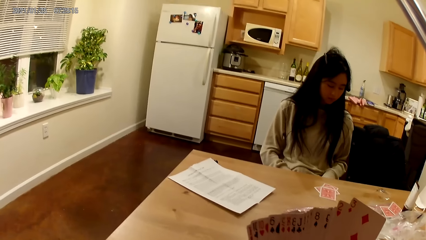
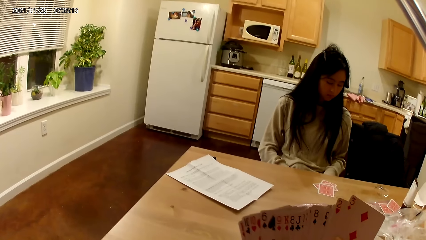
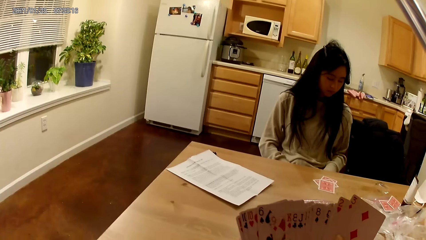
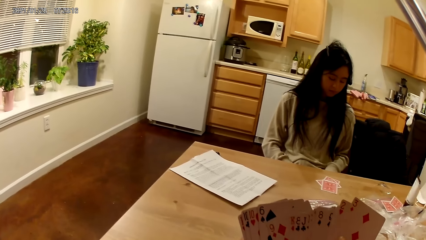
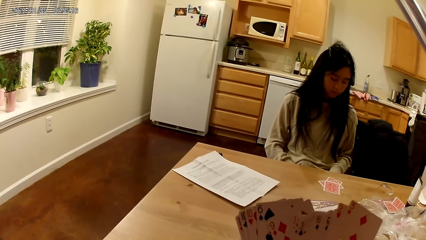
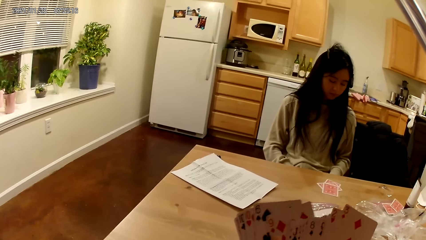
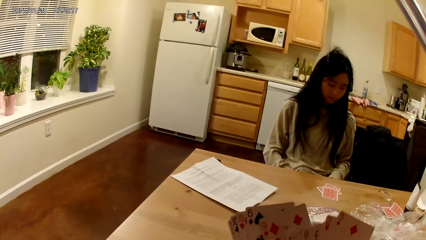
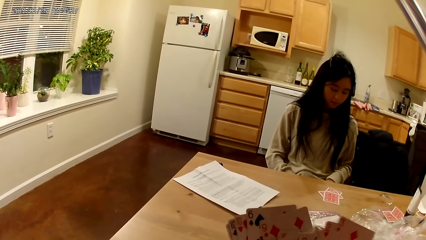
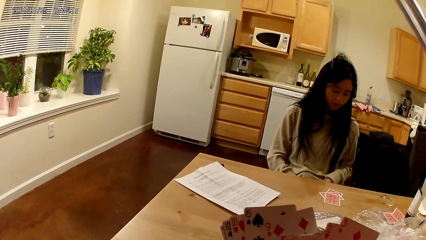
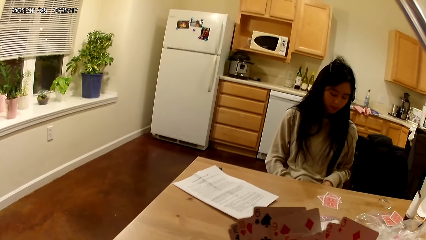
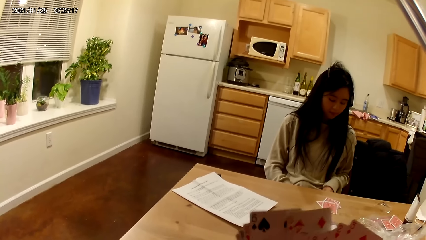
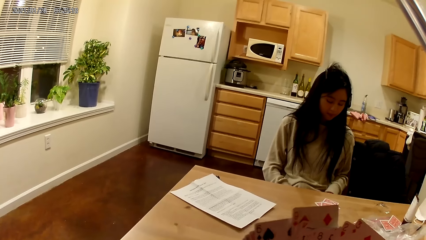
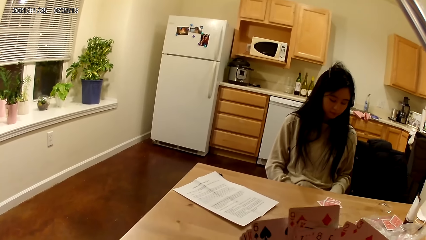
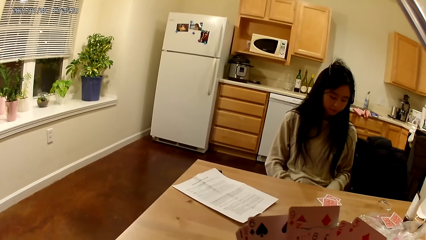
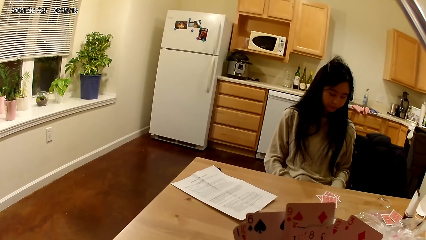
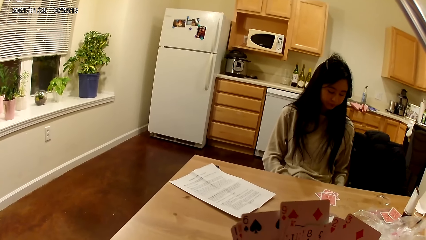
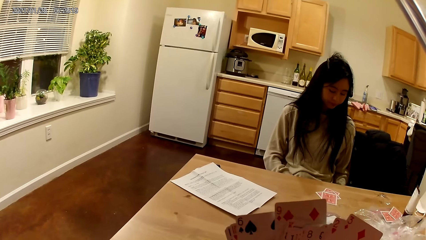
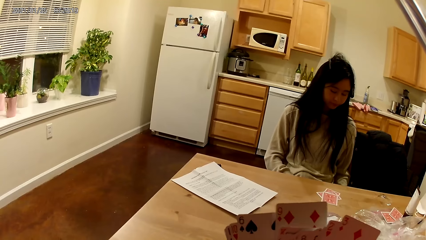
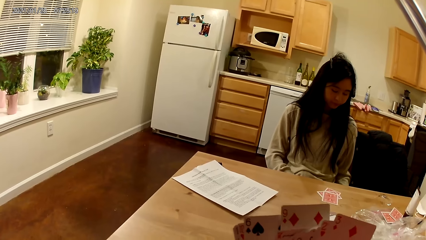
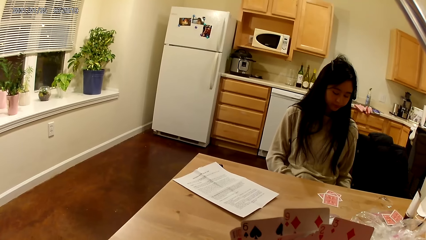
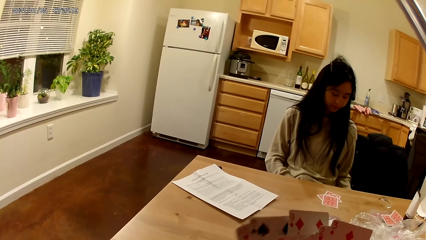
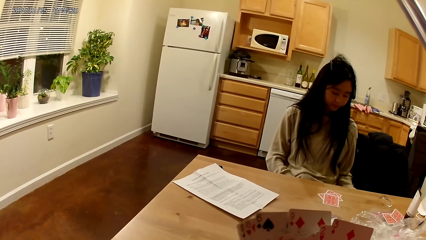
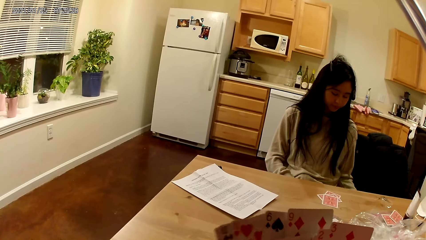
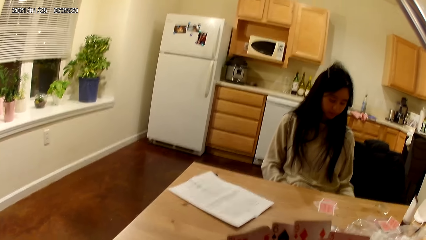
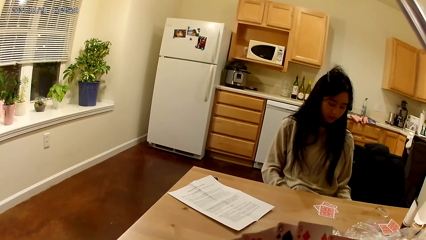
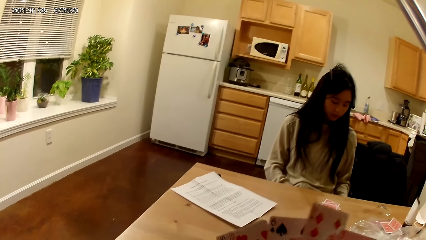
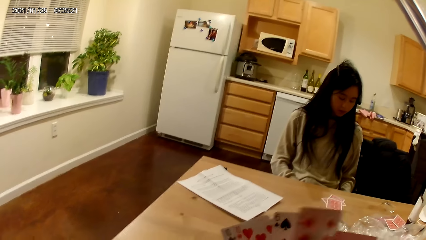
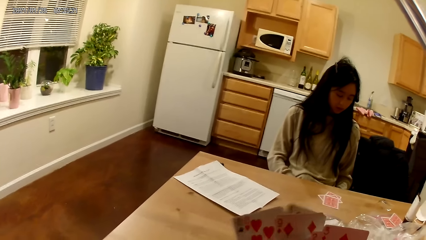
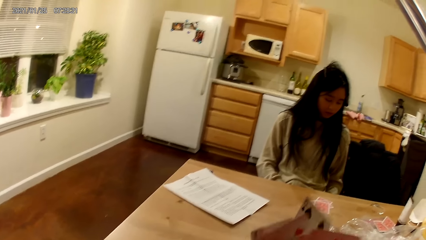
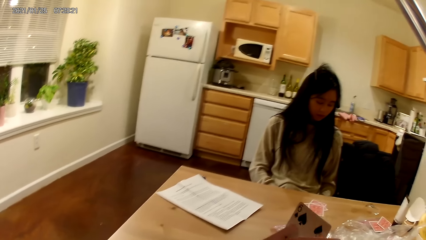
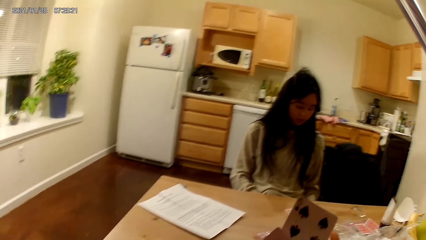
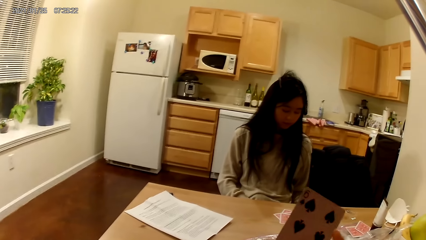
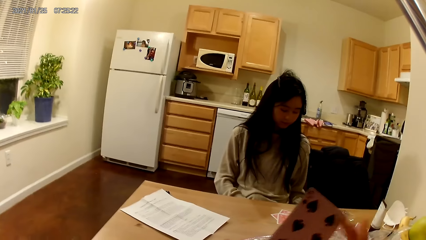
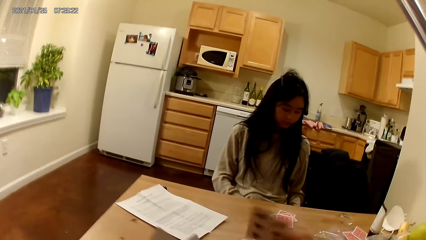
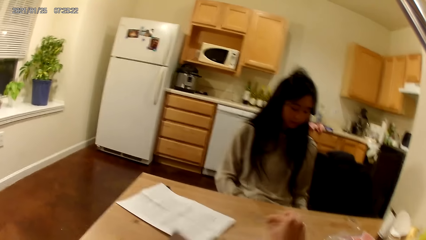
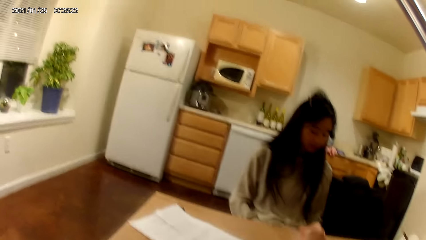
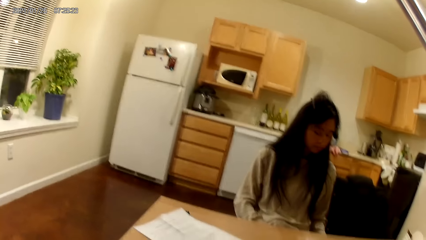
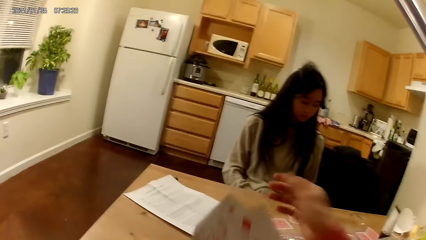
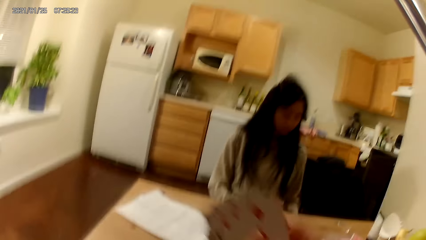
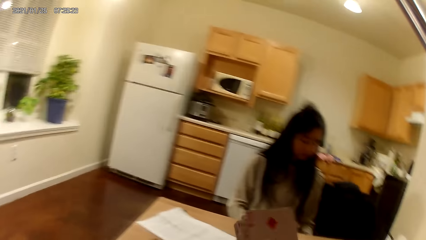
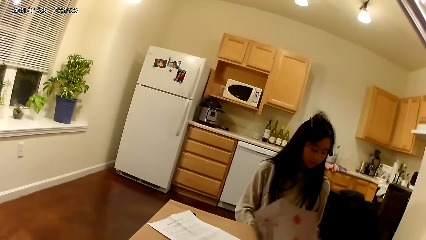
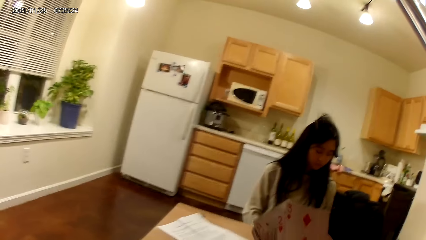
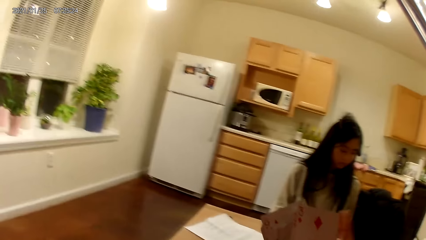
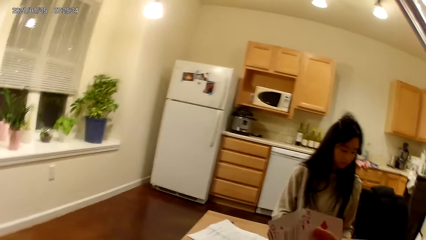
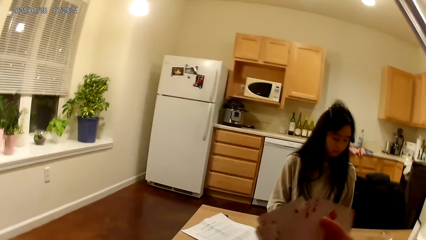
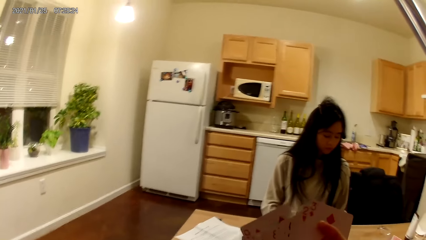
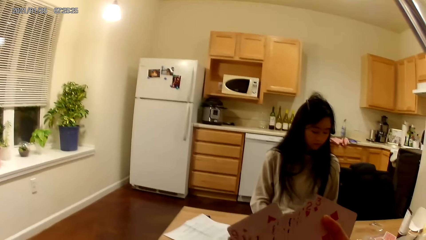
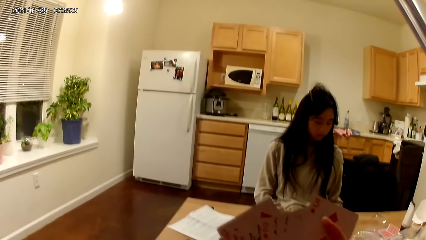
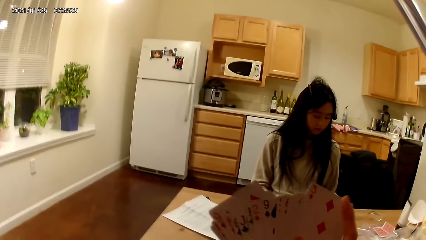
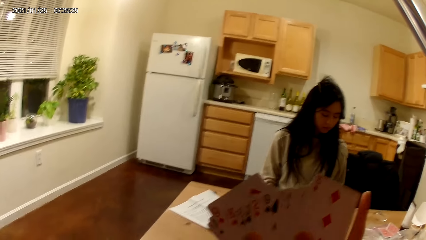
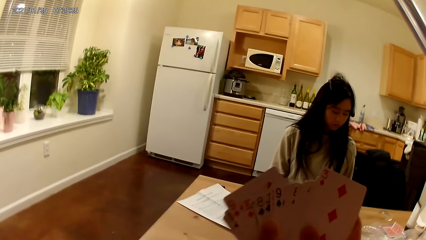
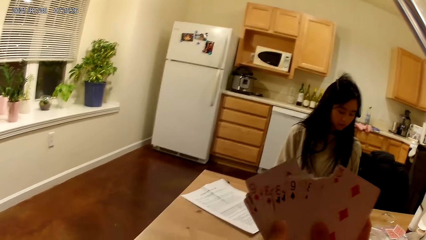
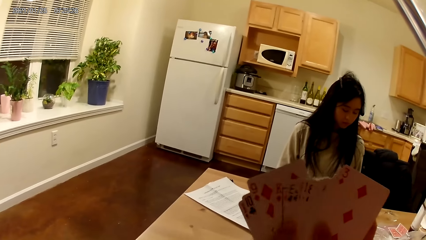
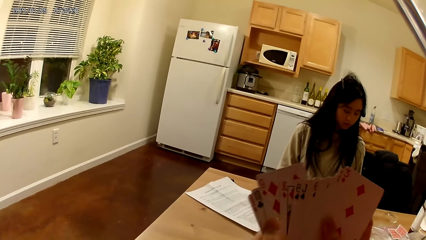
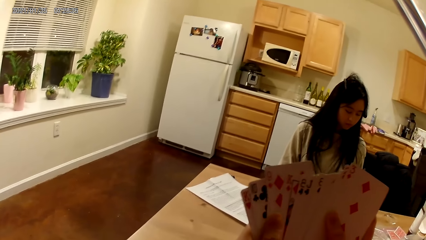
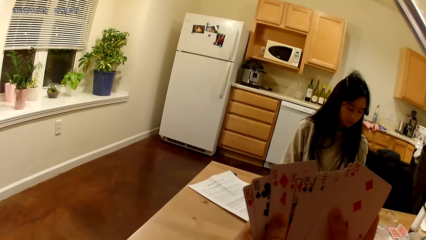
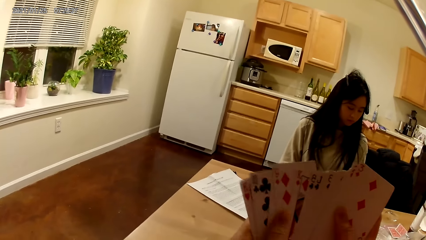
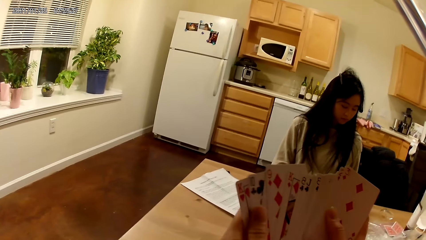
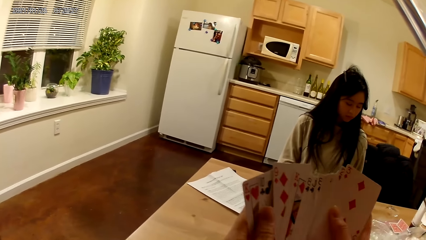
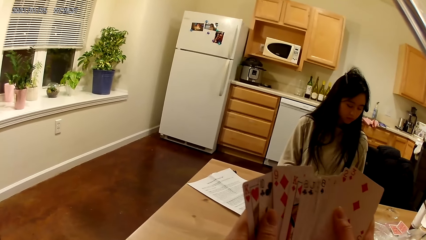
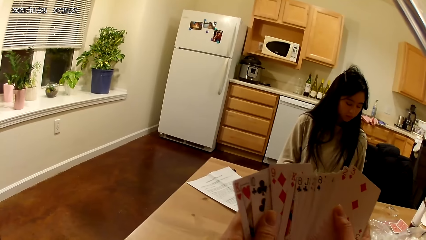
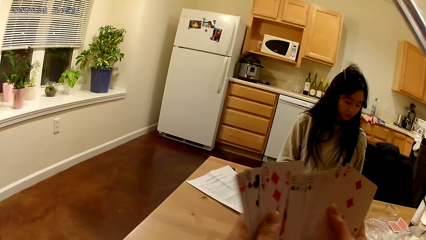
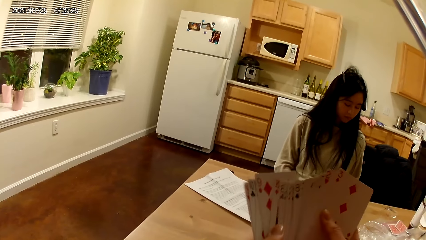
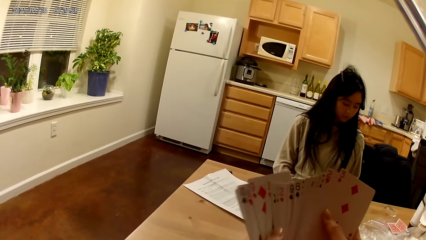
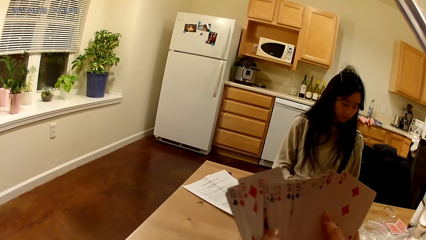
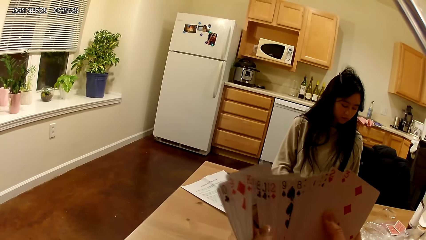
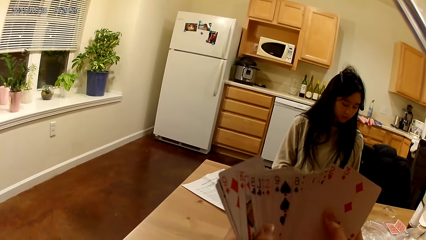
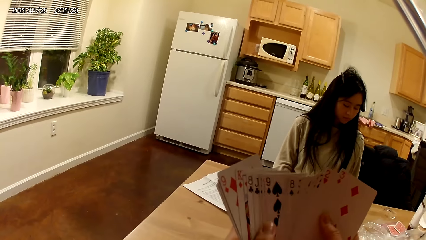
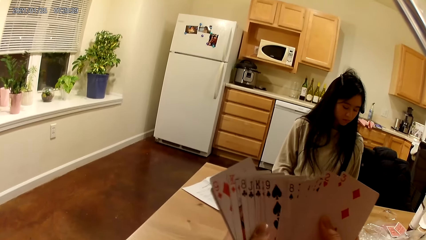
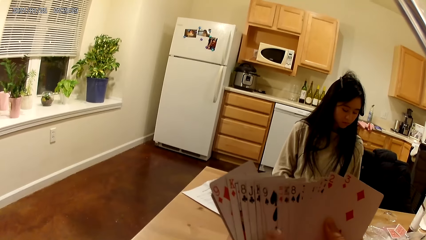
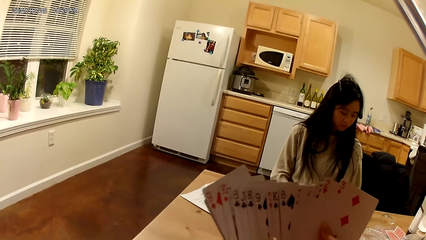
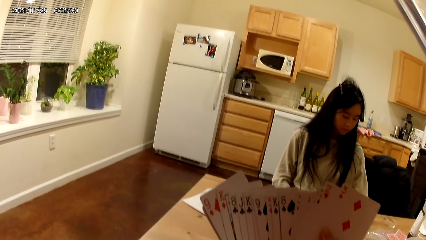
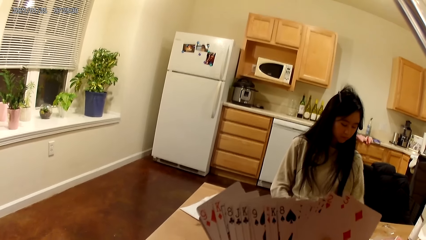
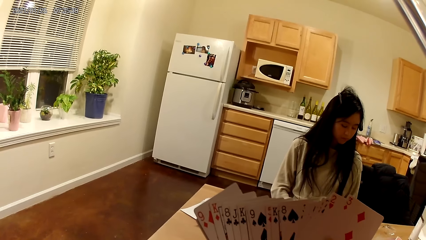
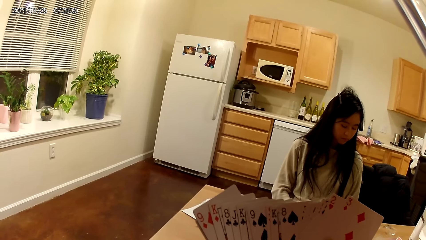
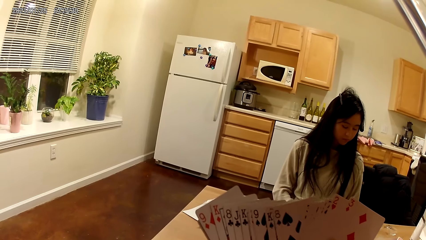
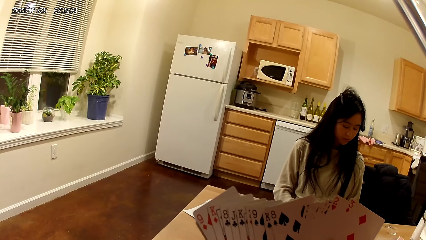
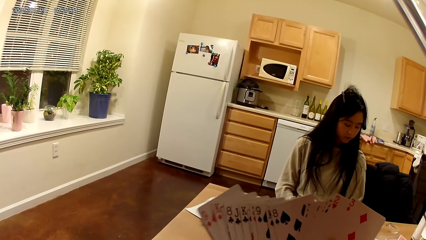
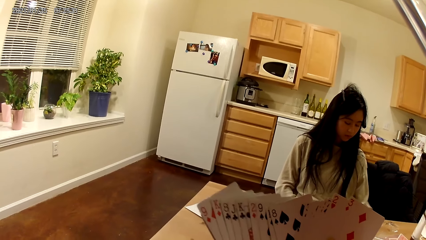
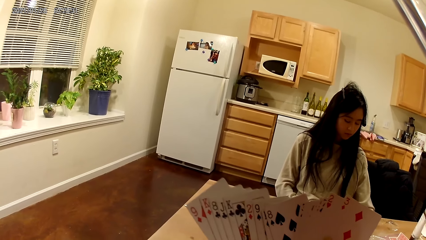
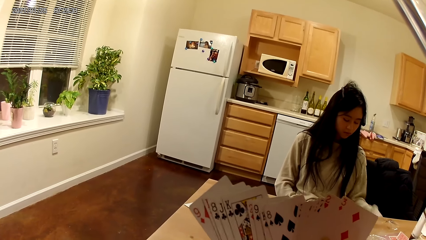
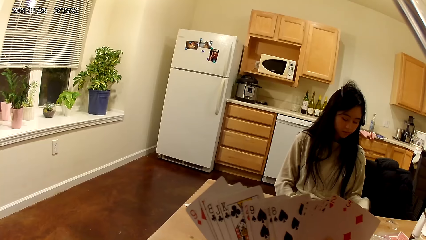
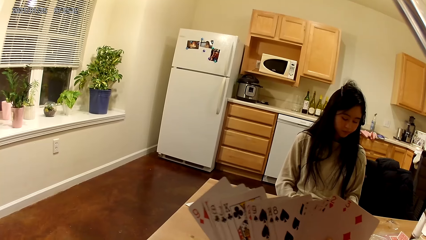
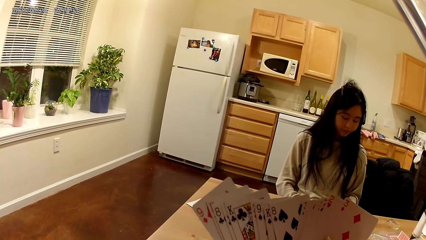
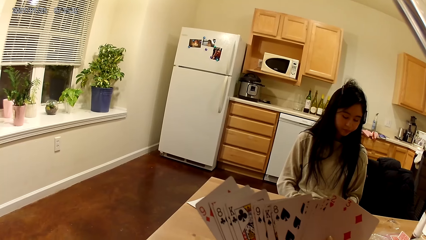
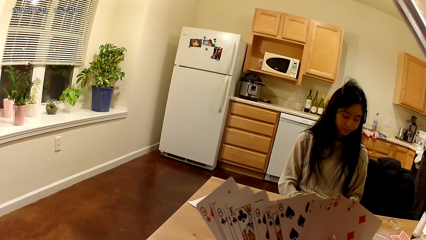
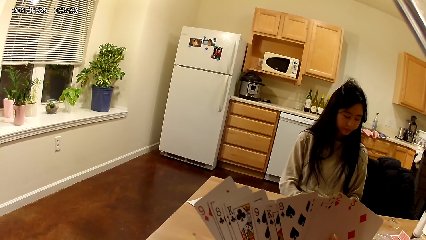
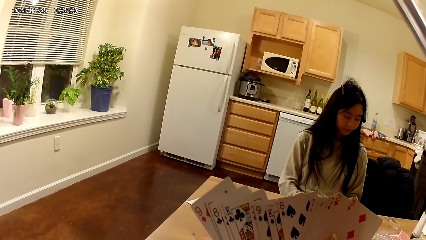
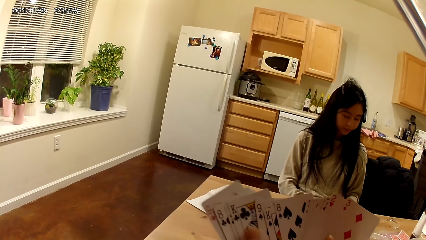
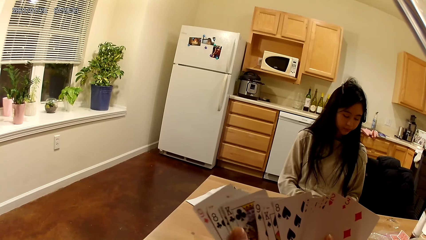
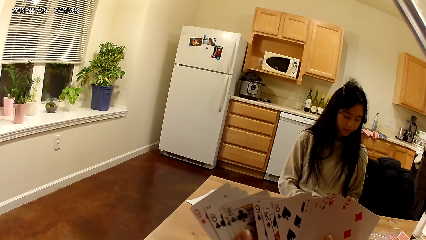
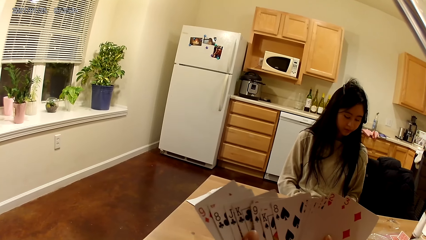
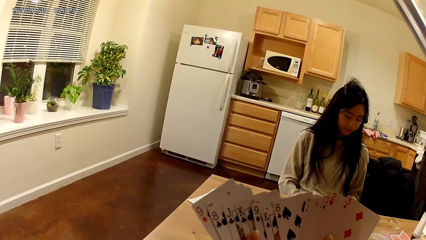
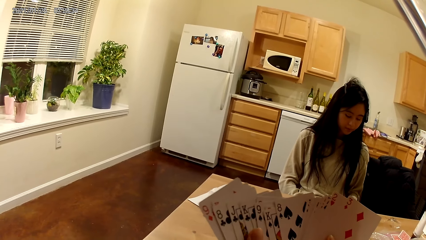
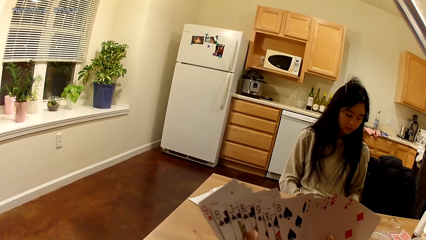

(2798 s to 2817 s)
The camera wearer places another card on the dining table with her right hand. She holds the cards, spreads the cards and shuffles the cards in her hands.
